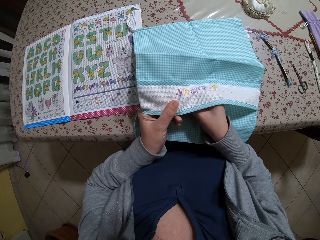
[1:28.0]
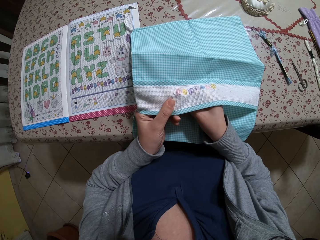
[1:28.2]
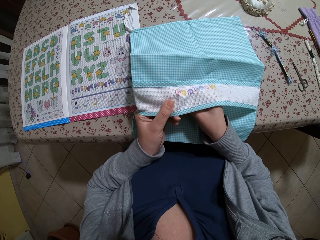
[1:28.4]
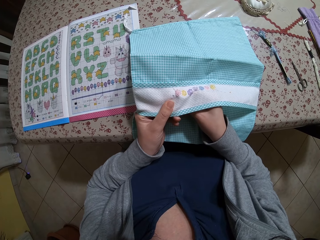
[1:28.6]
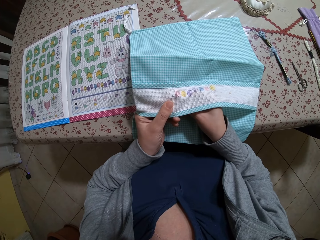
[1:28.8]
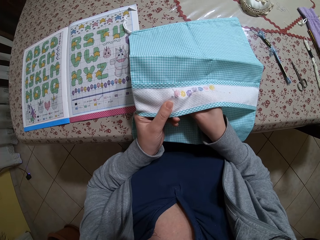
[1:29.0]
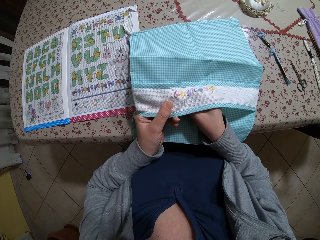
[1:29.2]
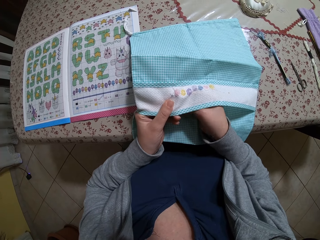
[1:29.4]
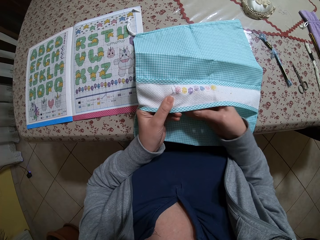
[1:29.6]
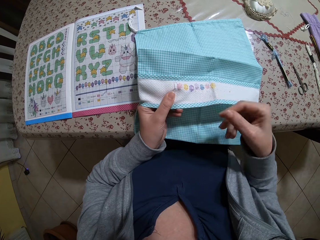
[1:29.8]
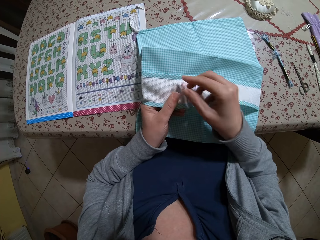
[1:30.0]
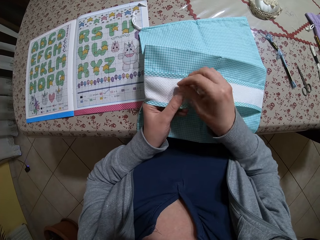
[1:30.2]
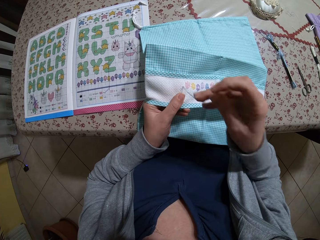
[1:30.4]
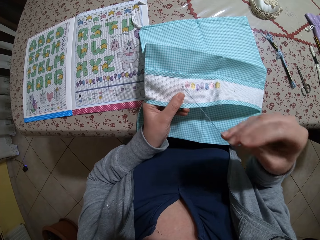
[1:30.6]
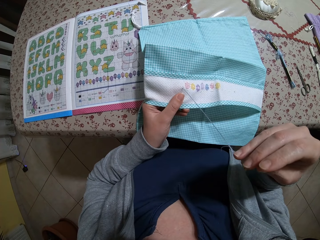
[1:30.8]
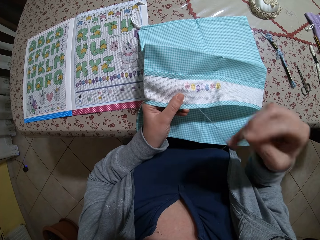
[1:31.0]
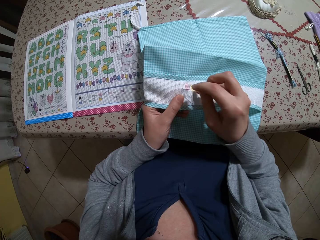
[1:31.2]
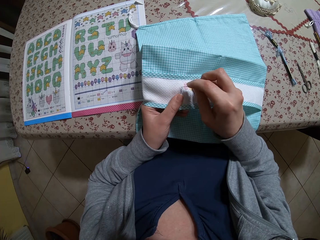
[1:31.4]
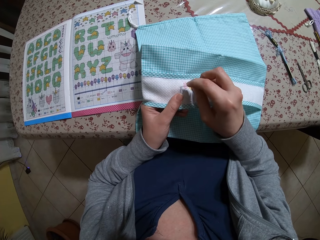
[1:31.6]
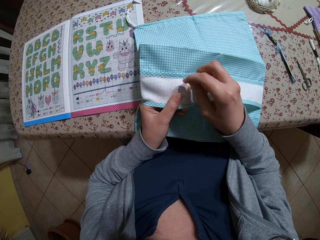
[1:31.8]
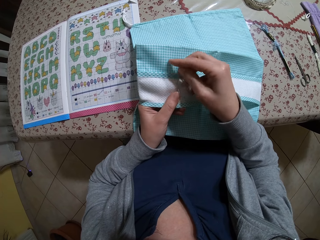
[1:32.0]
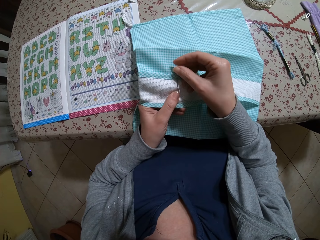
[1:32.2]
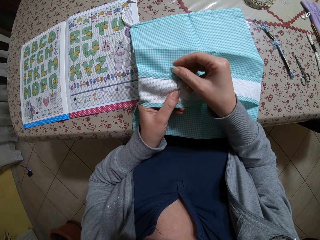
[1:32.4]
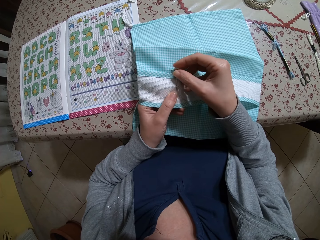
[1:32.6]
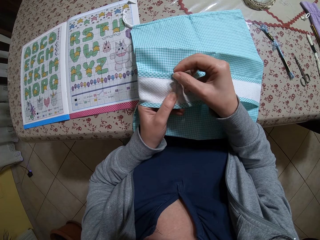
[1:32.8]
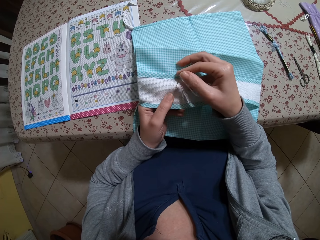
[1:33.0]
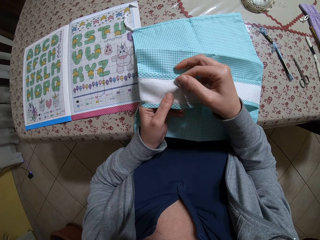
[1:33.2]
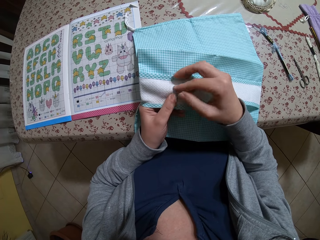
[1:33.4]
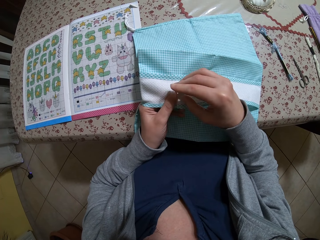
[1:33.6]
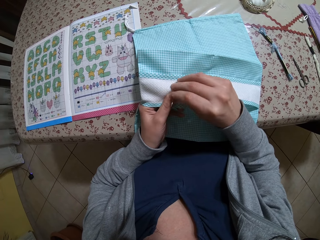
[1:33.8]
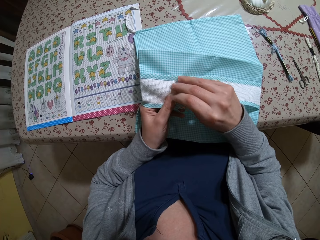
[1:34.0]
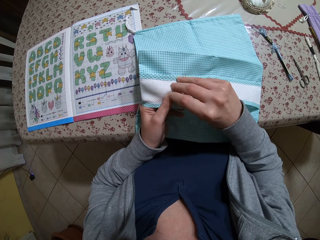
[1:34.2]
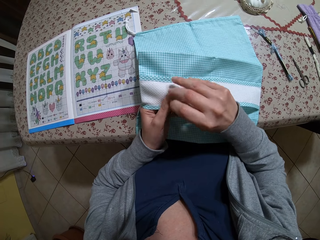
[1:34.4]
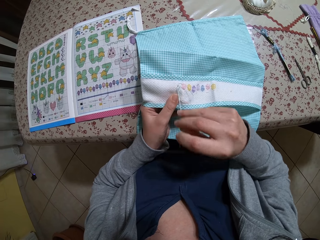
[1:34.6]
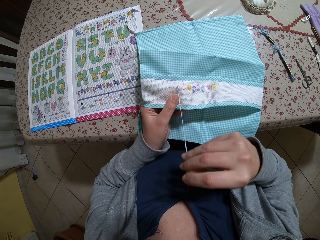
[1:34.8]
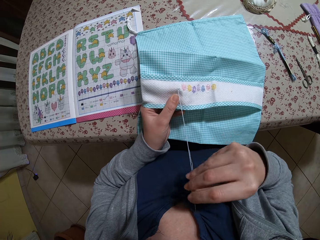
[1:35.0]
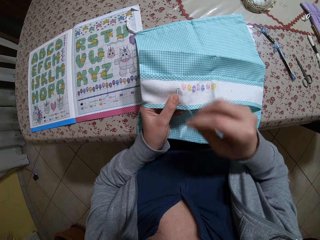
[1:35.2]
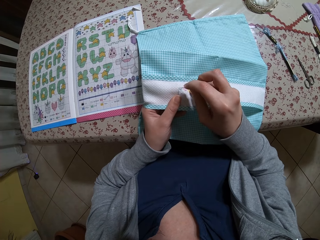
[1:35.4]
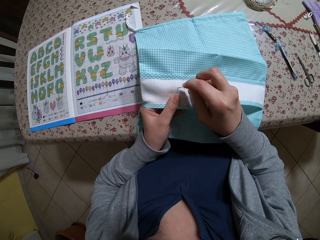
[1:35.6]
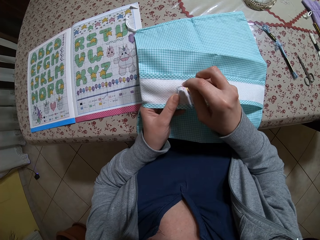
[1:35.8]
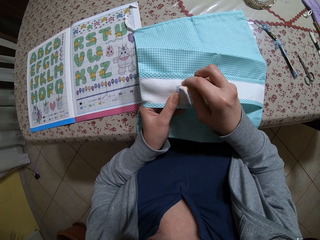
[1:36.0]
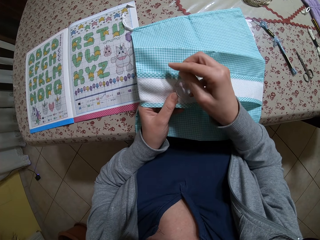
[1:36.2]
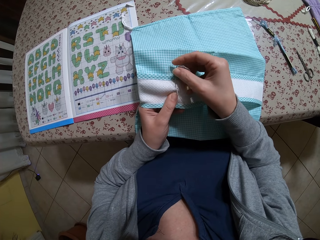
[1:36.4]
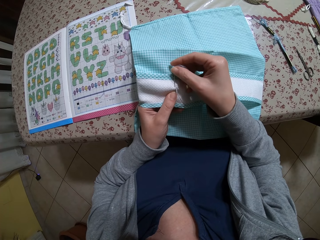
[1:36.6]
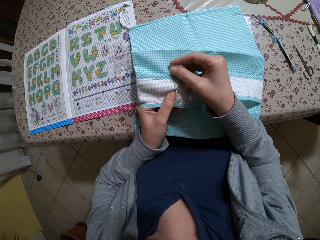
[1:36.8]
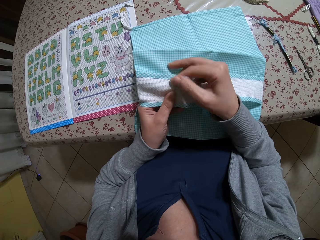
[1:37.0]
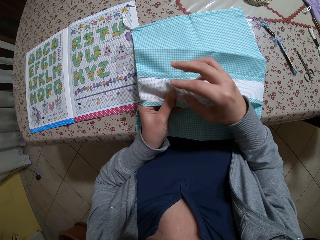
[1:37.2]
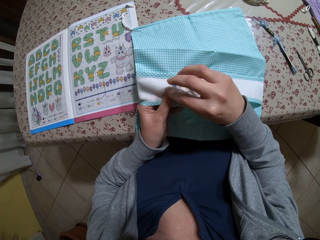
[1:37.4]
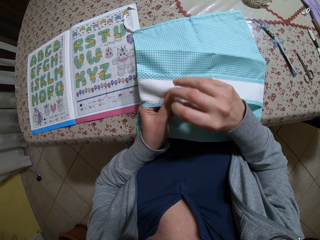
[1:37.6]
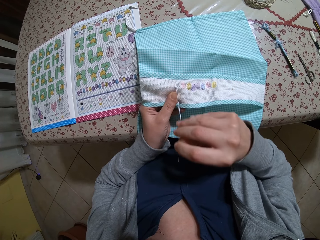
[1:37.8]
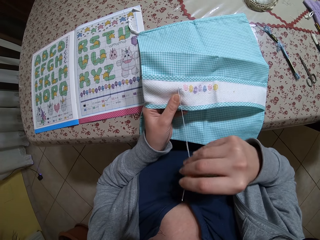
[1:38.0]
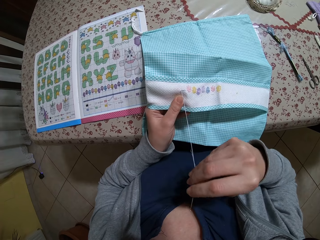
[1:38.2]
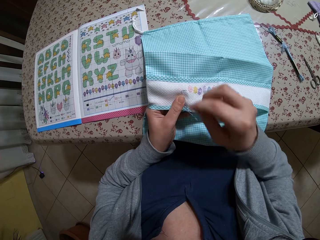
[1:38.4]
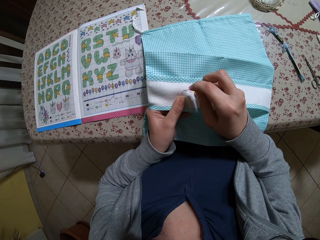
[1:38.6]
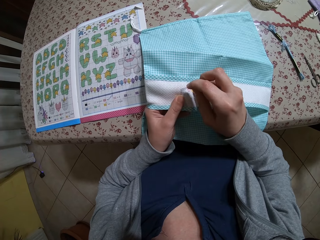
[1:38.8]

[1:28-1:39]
The camera wearer starts hand-sewing the fabric.

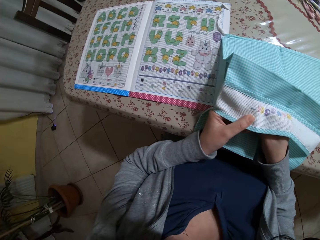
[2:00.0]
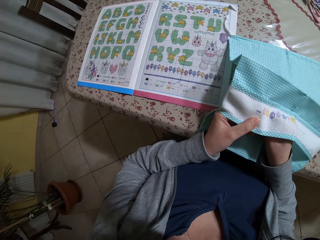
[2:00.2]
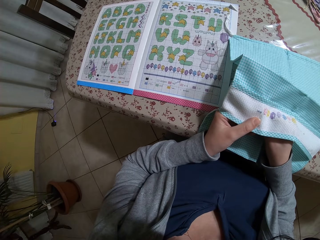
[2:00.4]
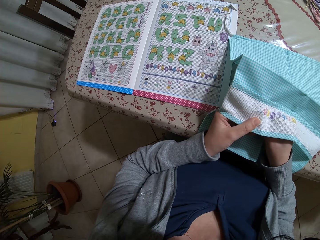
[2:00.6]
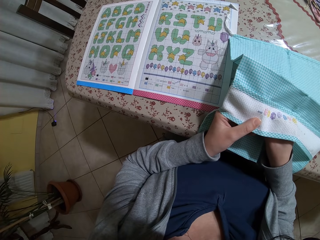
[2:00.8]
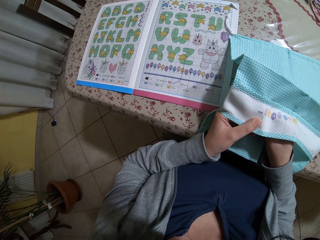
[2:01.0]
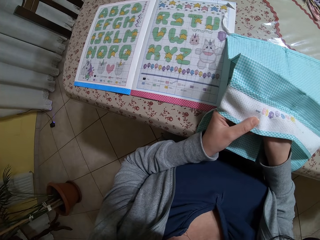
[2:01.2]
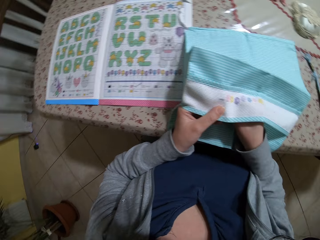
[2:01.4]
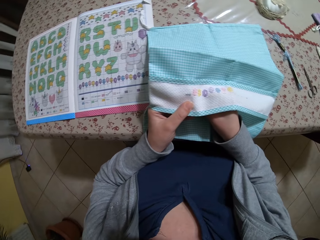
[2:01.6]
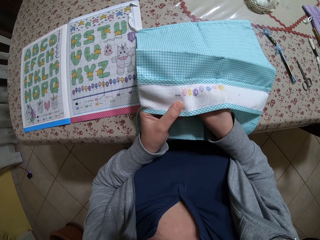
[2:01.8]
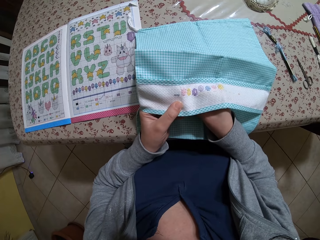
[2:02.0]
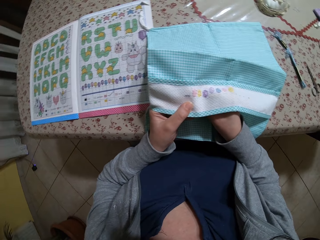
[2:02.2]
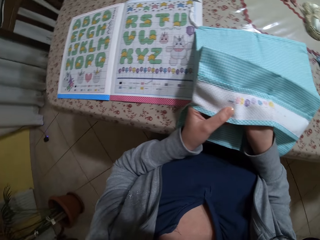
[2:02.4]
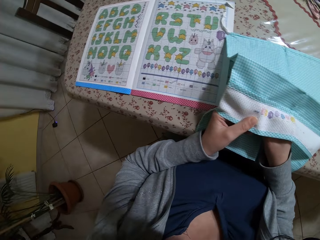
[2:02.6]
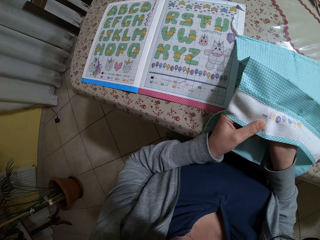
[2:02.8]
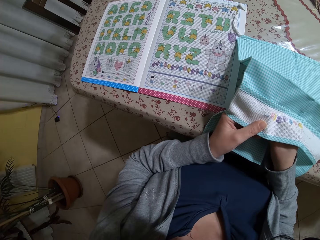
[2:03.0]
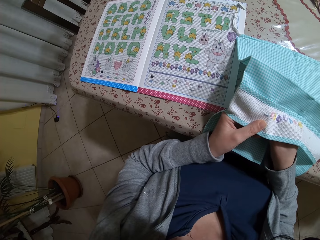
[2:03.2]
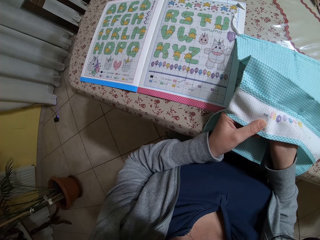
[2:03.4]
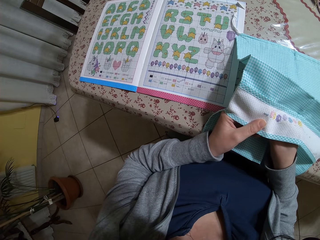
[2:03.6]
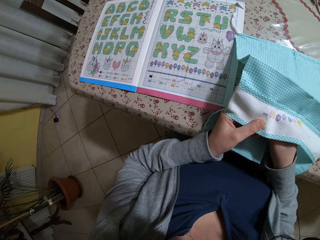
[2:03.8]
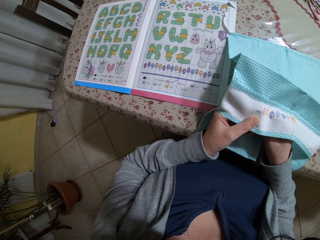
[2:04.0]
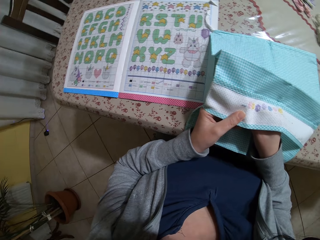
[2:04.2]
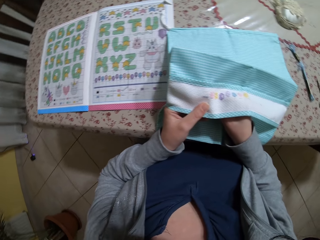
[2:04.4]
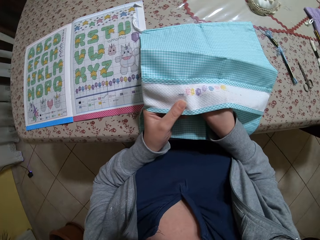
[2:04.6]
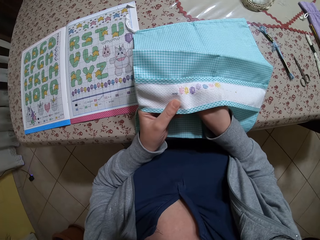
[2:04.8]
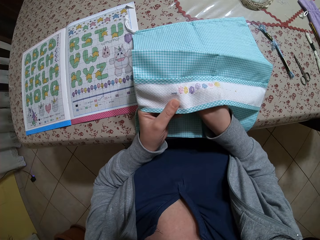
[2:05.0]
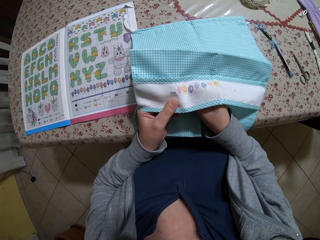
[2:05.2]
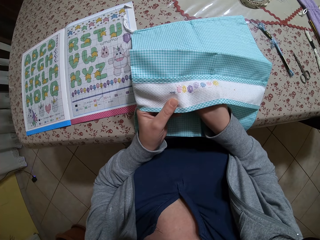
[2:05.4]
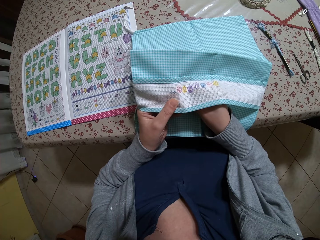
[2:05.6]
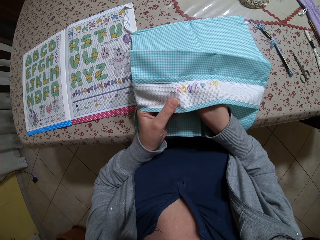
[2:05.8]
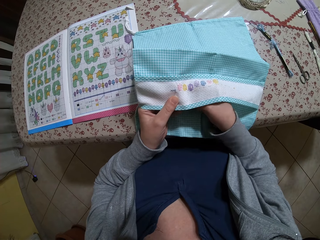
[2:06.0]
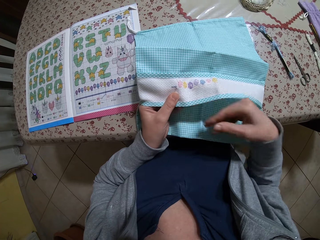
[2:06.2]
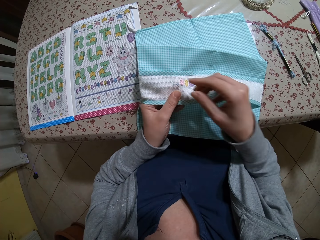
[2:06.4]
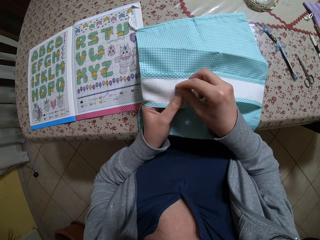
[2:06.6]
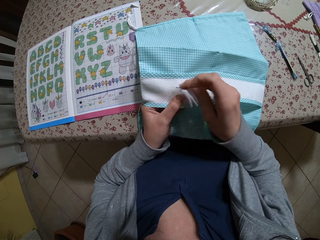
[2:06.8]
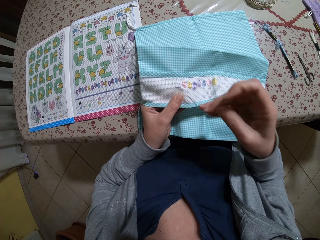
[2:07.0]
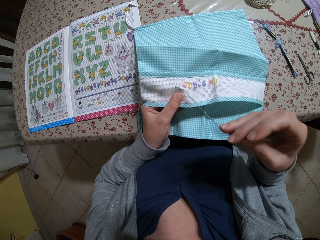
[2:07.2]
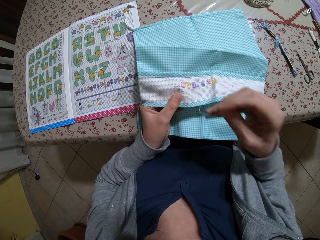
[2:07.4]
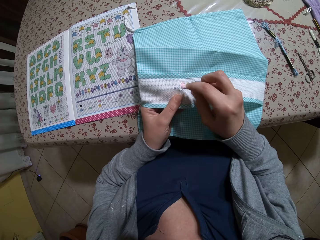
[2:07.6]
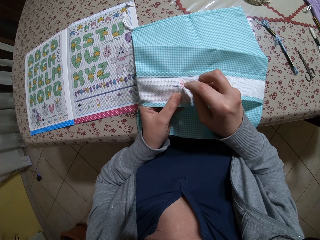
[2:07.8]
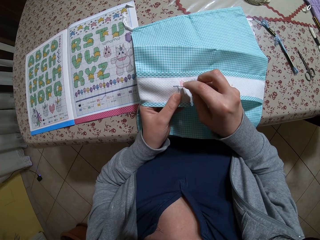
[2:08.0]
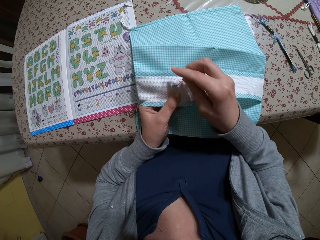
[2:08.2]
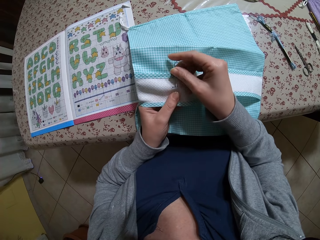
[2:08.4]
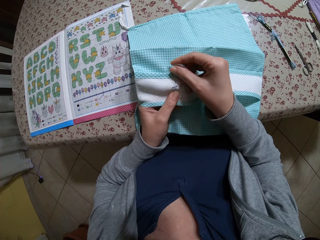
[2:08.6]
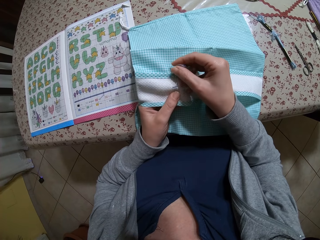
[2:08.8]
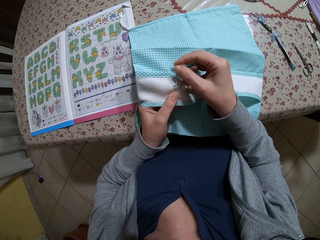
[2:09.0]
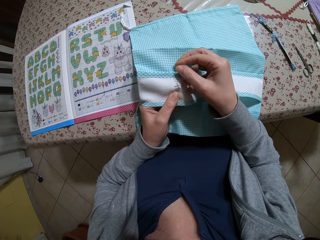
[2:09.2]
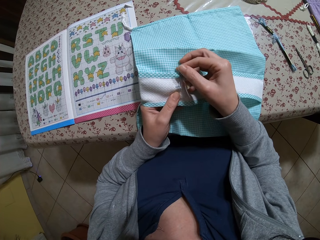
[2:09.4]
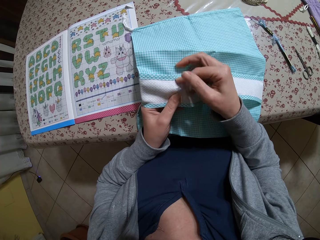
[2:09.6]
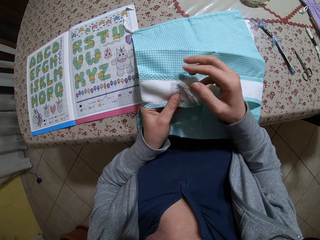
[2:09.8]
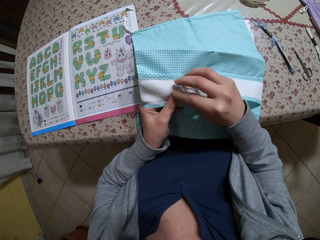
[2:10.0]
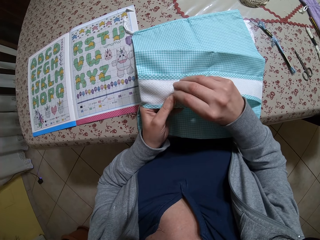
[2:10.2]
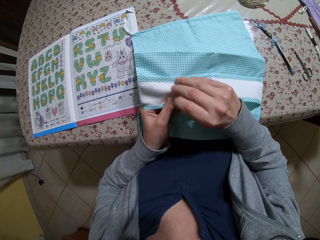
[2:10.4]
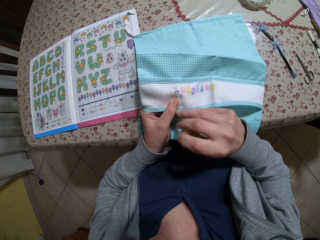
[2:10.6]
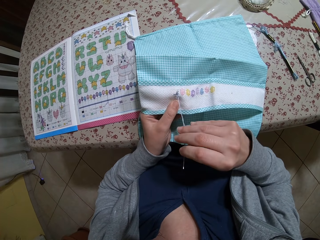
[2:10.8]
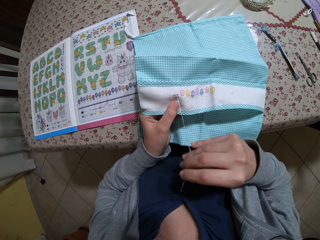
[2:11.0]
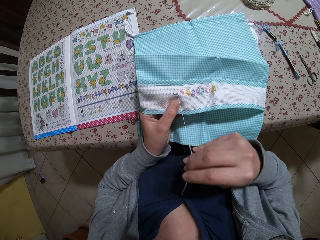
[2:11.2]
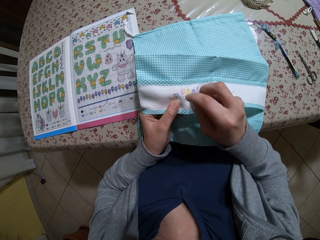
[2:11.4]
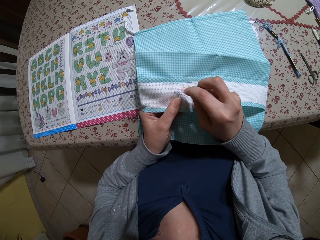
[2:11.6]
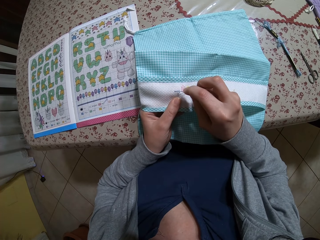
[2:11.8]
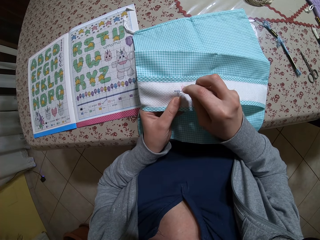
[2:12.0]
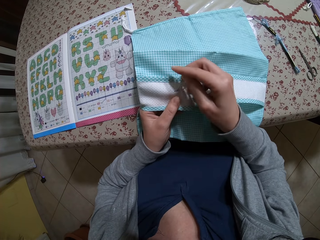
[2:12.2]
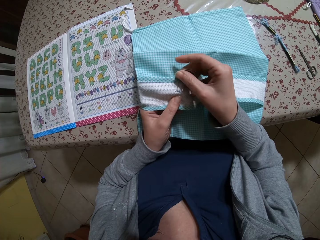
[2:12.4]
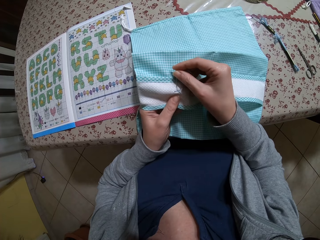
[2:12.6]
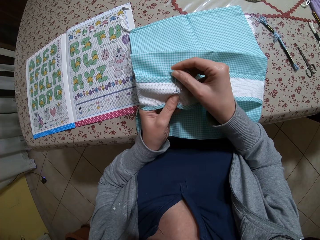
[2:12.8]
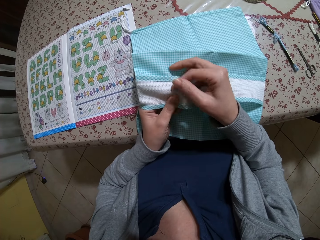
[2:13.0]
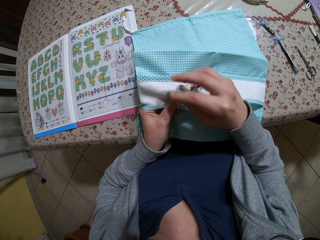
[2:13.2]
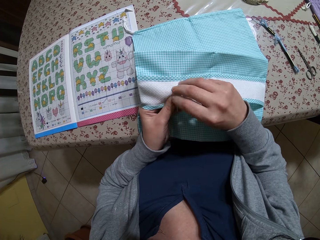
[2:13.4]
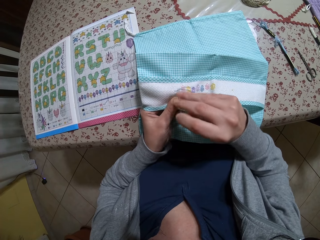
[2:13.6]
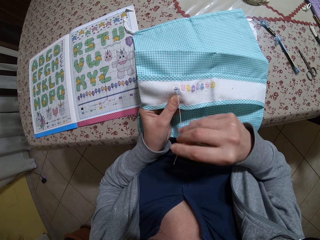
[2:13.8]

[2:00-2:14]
The camera wearer looks. They pull the needle from the fabric.
